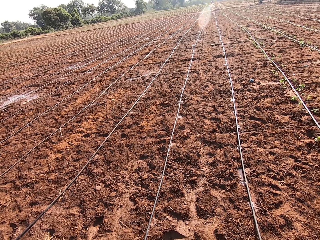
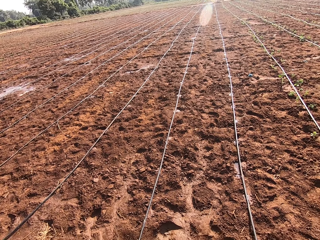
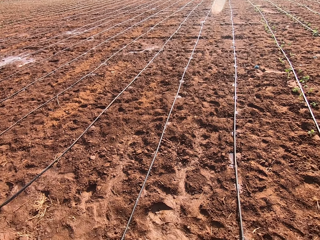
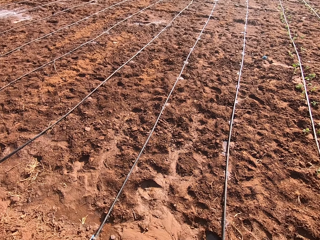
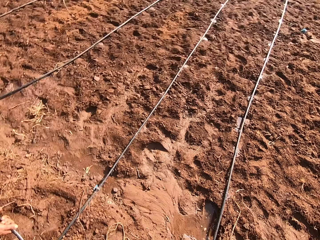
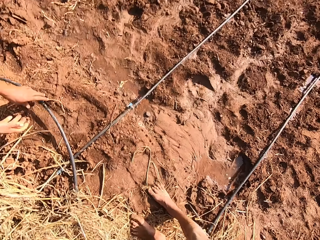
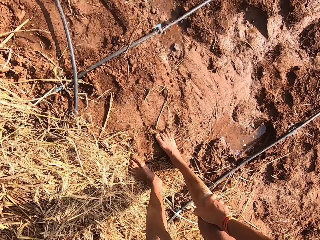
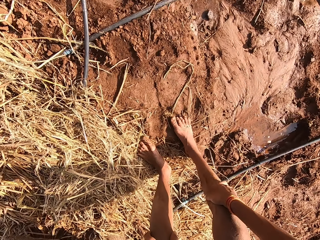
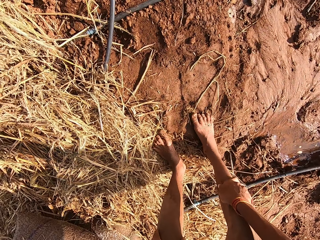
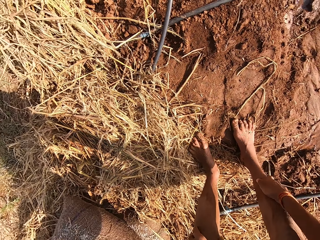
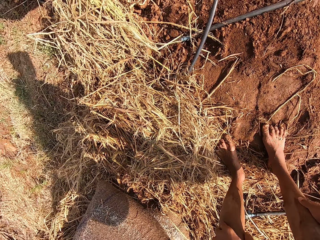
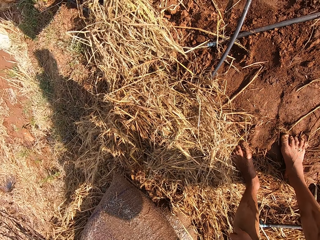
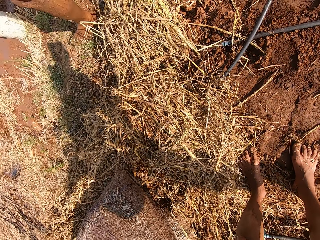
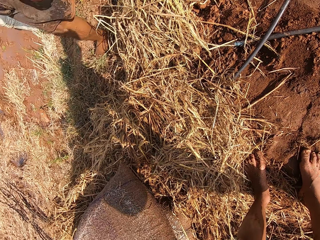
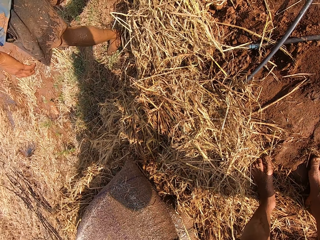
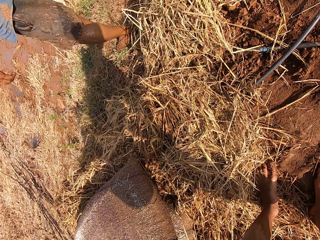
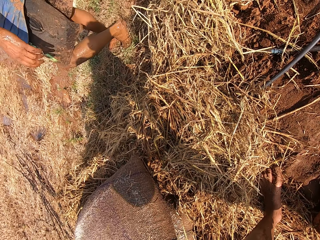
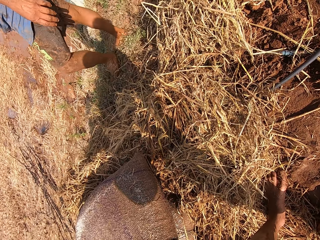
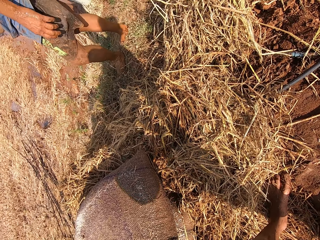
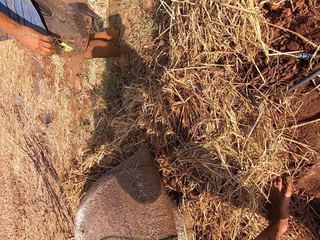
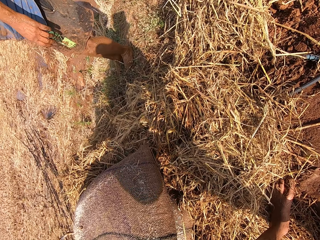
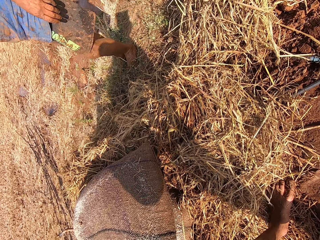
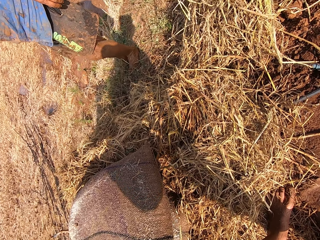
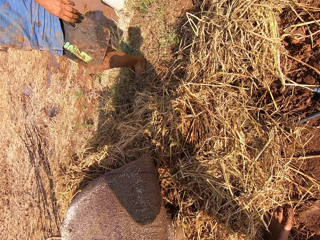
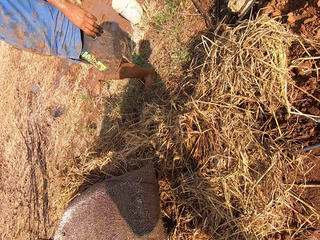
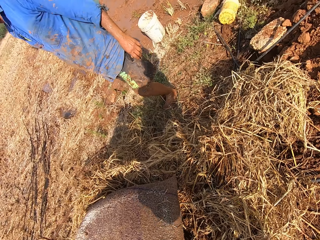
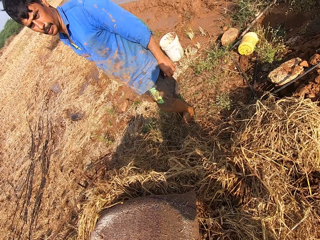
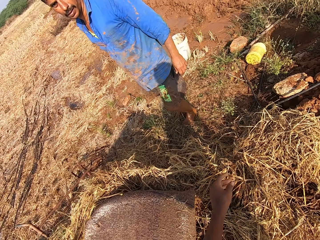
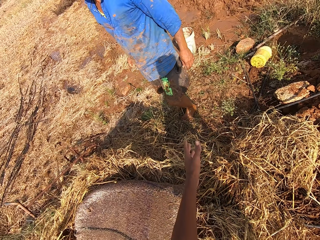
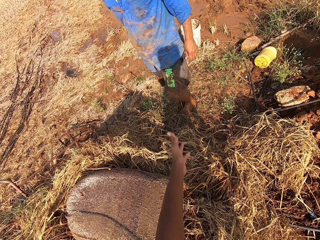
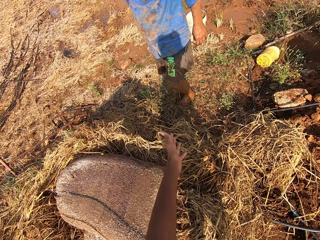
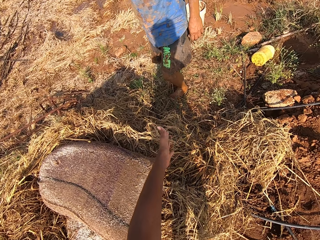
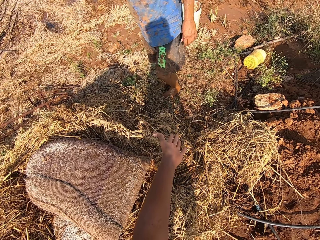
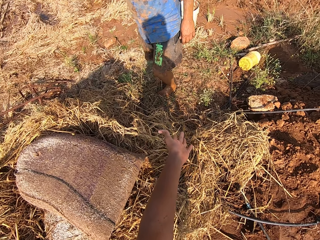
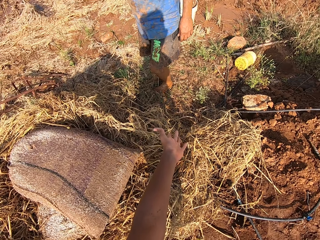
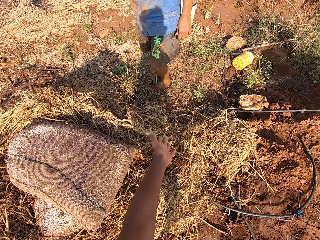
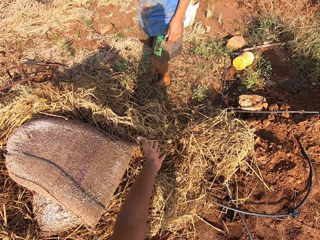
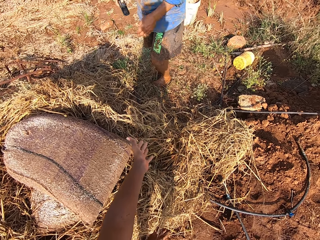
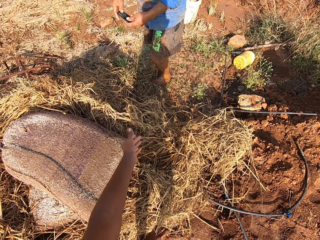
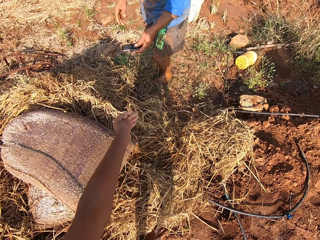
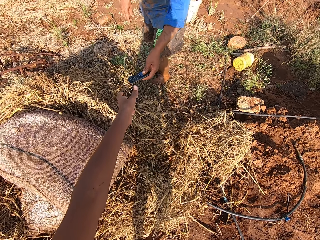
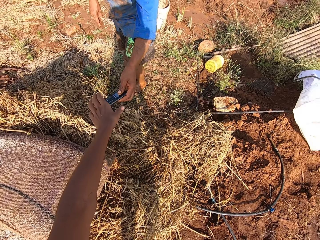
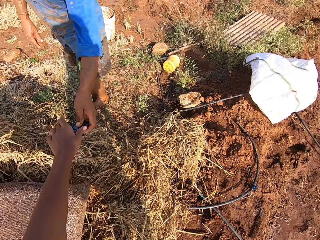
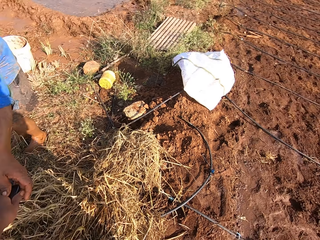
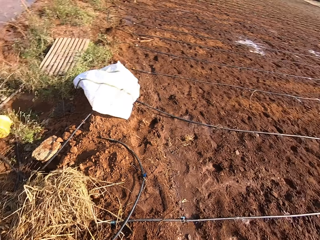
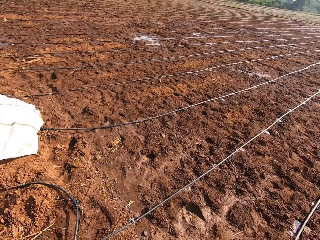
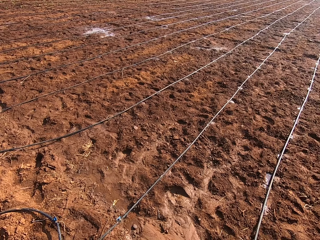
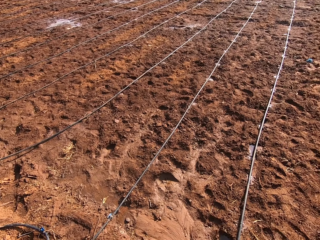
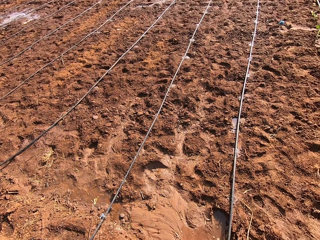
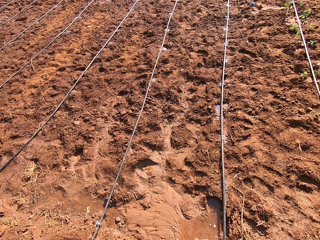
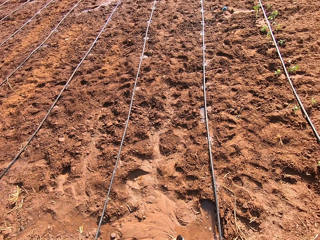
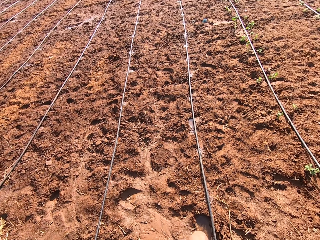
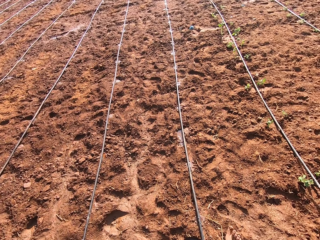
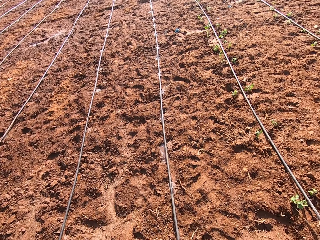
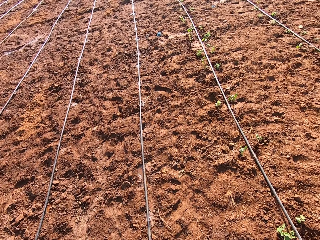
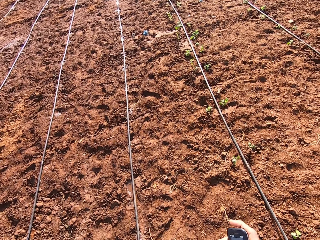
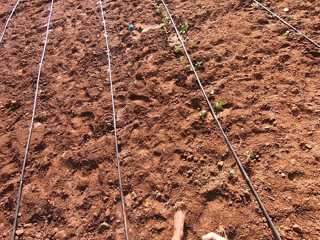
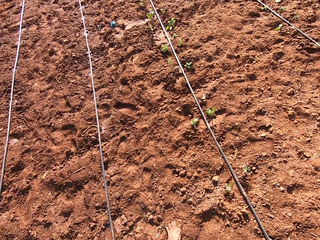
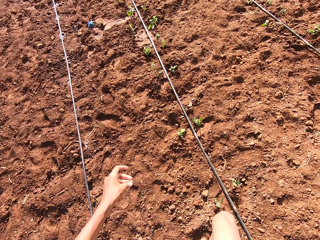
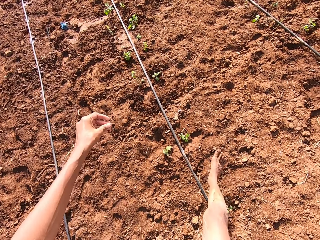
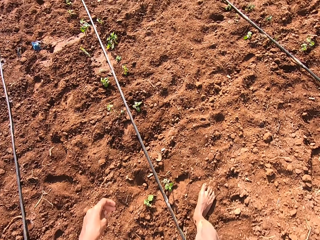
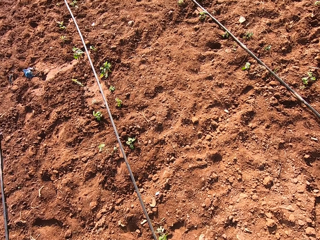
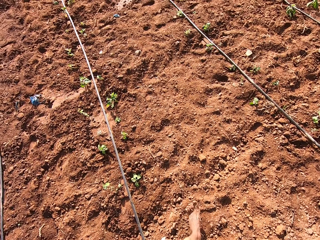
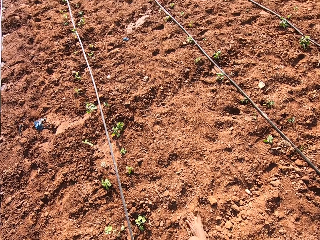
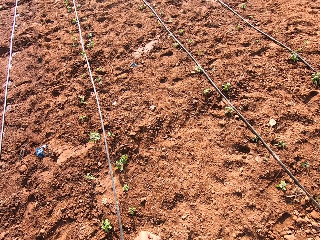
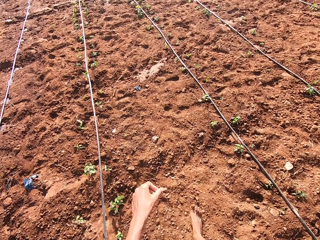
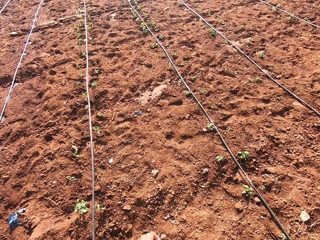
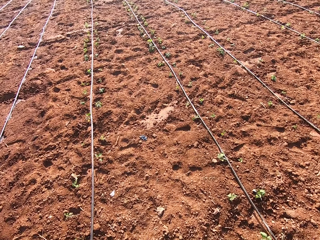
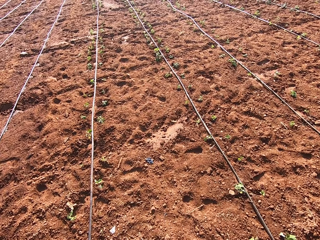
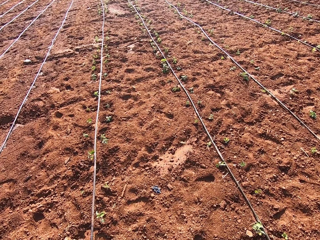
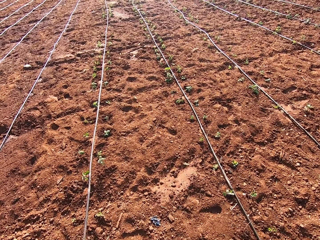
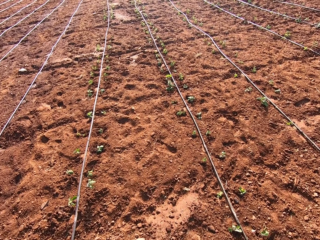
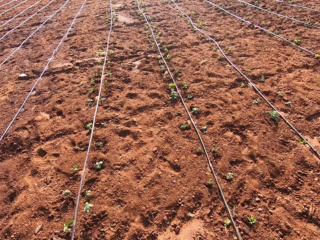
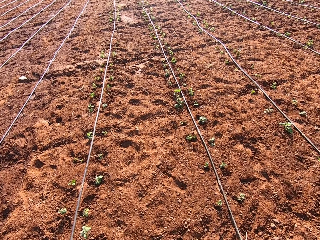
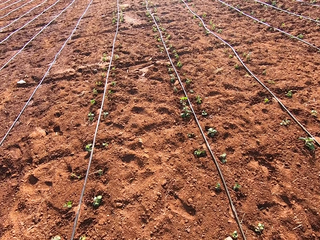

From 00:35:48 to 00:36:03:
The camera wearer rubs his right leg with his right hand. A man walks in the farm. The camera wearer talks to the man. The man brings out a mobile phone from his pocket with his right hand and passes the mobile phone from his right hand to his left hand. The camera wearer takes the mobile phone from the man with his left hand. He walks in the farm.

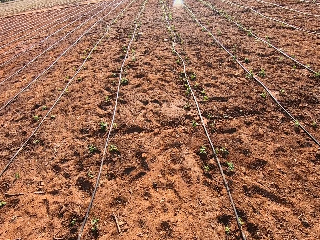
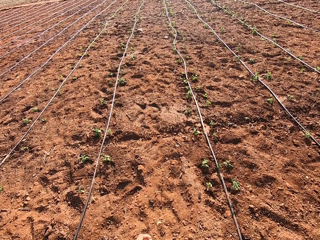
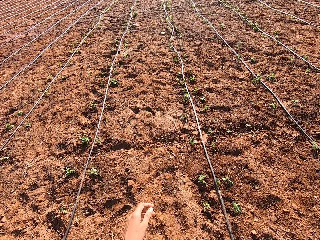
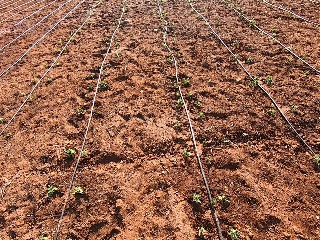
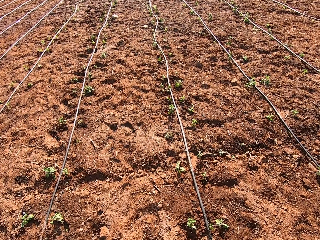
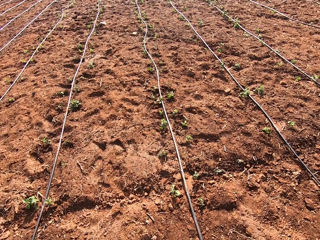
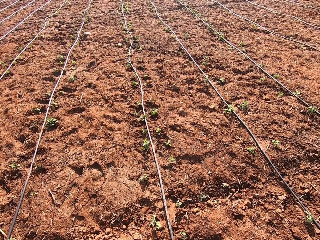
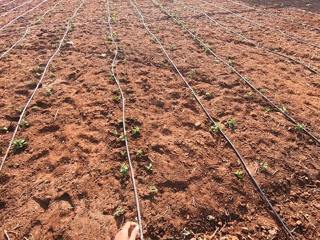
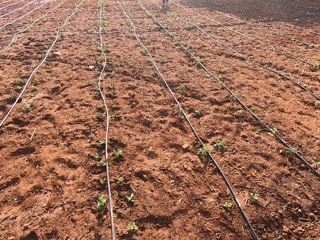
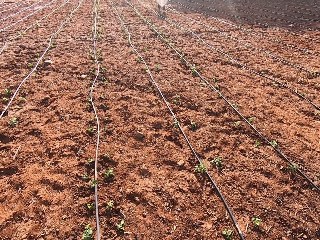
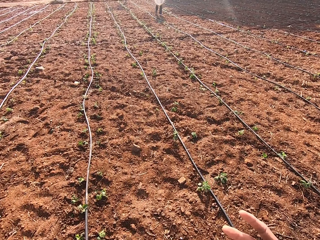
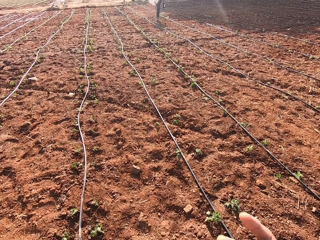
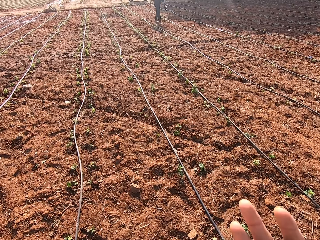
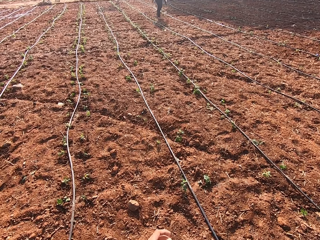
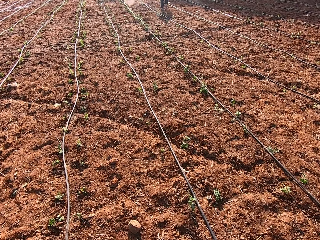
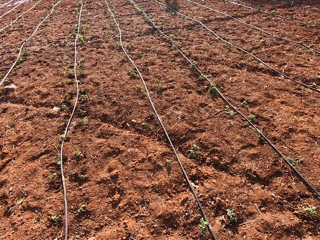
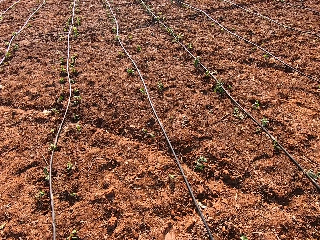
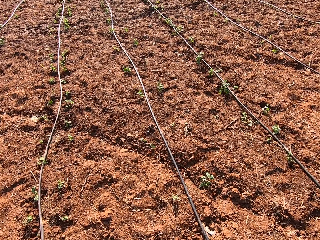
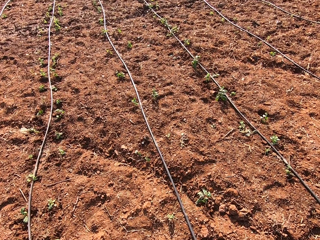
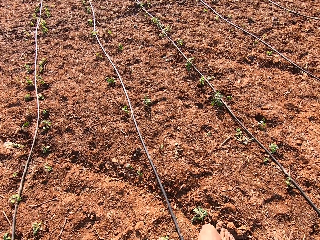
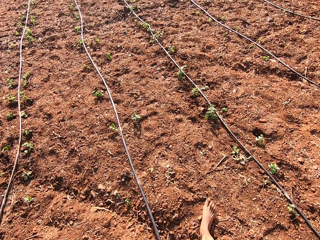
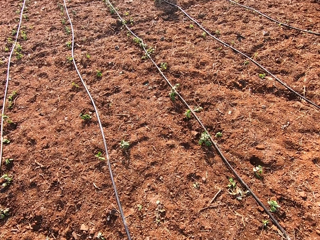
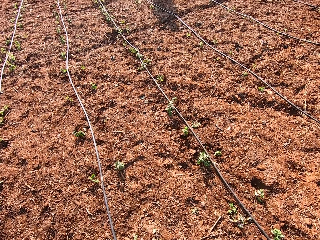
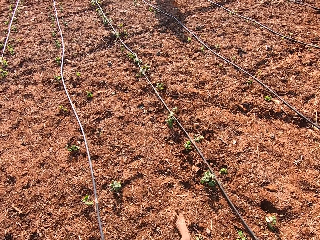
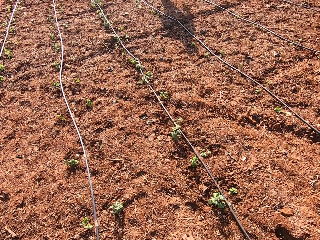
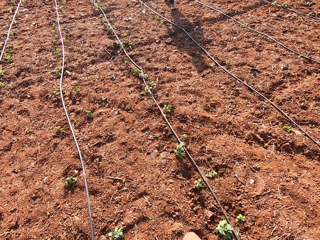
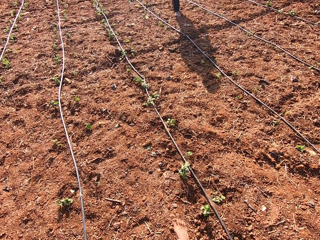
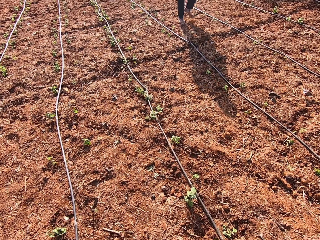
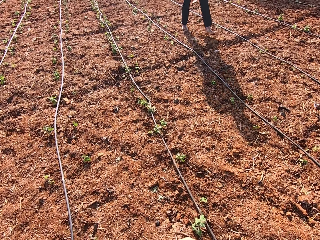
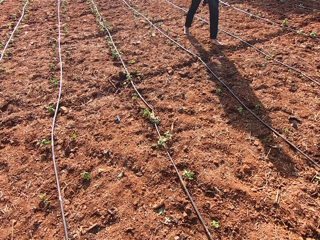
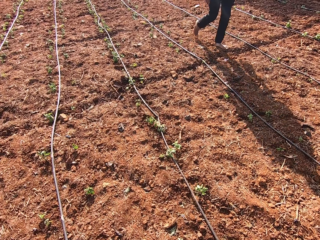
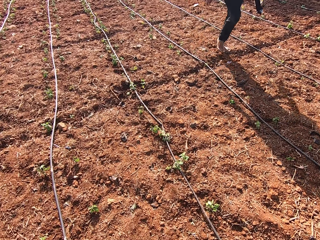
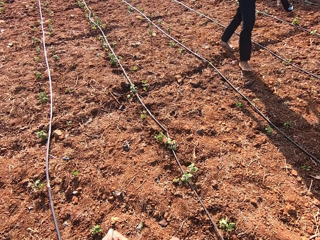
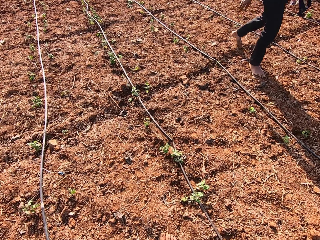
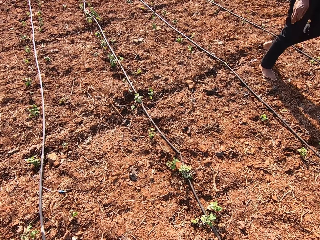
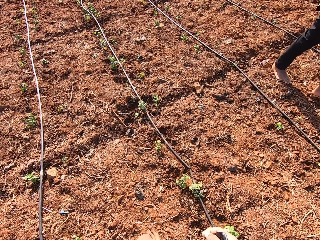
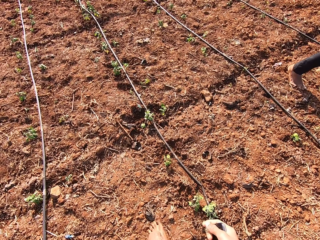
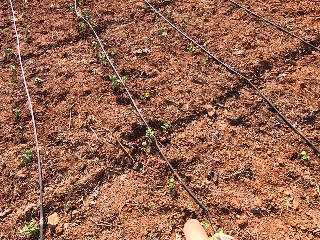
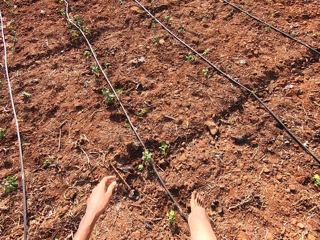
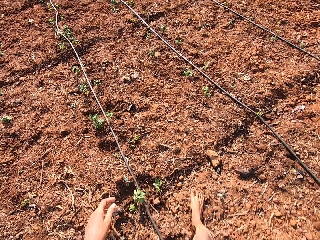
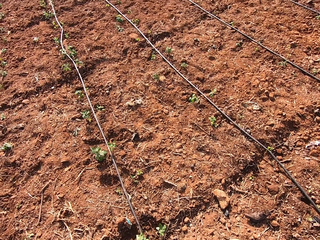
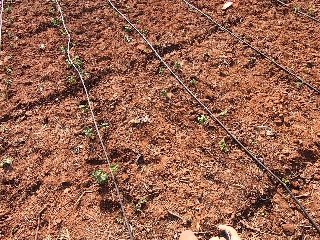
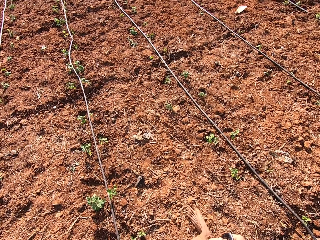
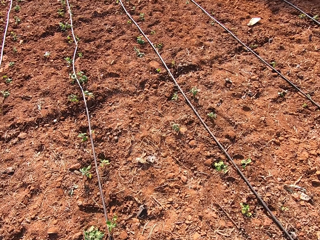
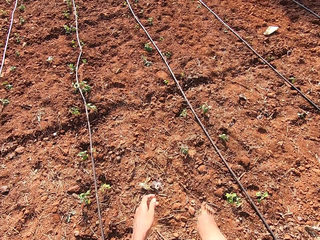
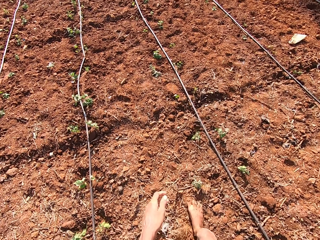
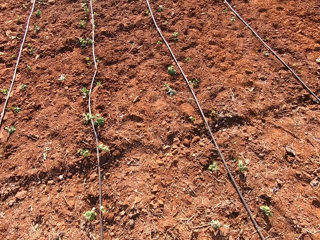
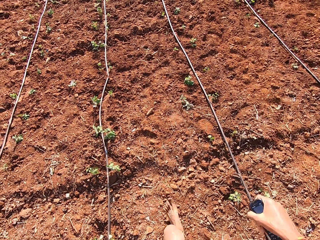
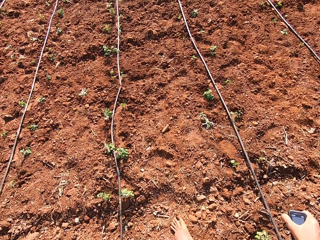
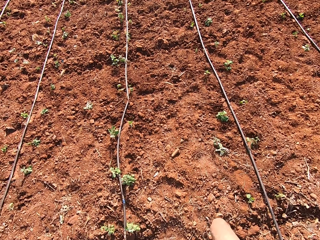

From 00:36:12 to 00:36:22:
The camera wearer interacts with a man. They walk around.
